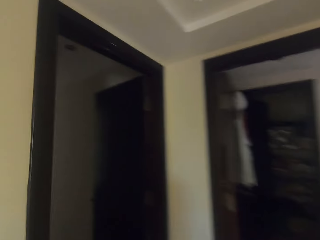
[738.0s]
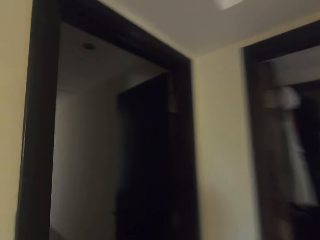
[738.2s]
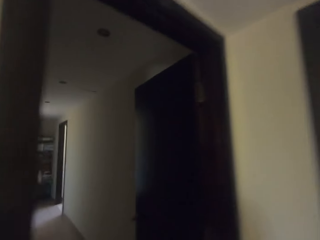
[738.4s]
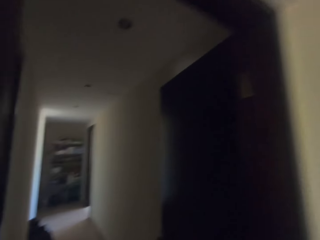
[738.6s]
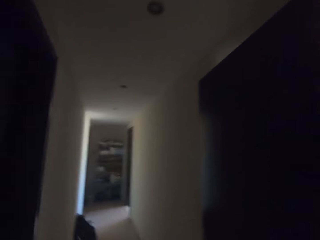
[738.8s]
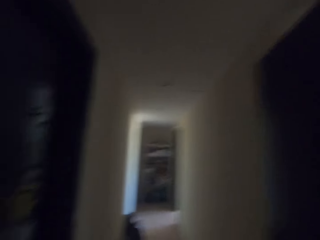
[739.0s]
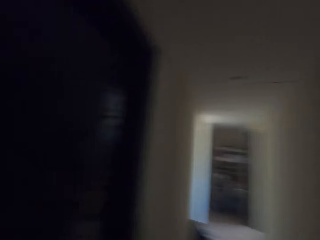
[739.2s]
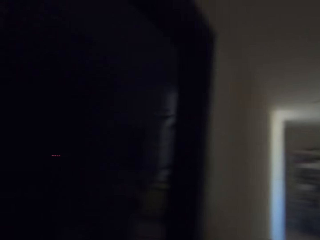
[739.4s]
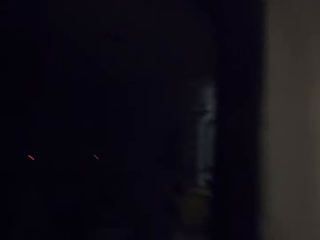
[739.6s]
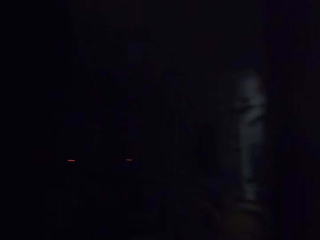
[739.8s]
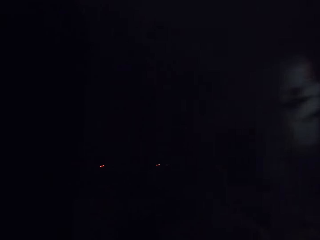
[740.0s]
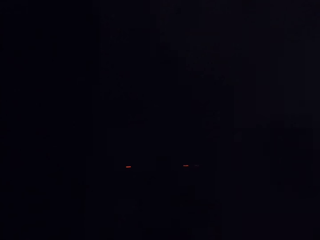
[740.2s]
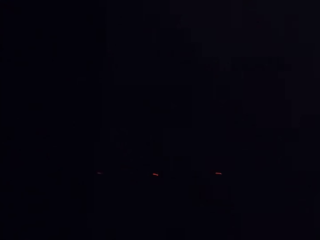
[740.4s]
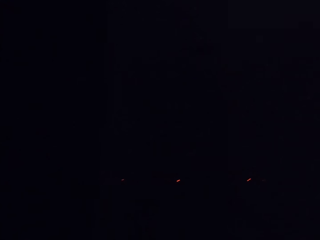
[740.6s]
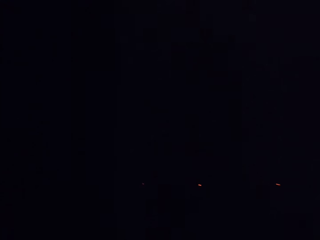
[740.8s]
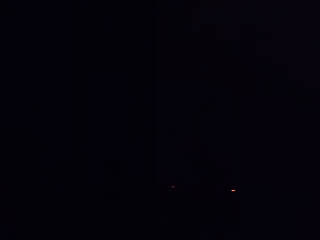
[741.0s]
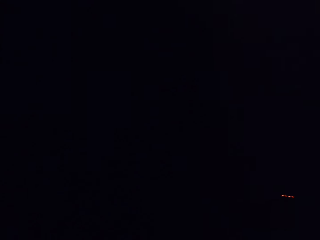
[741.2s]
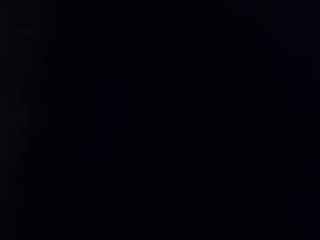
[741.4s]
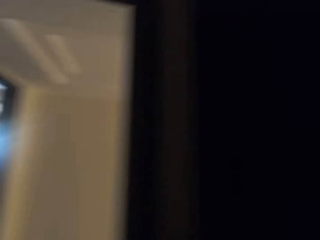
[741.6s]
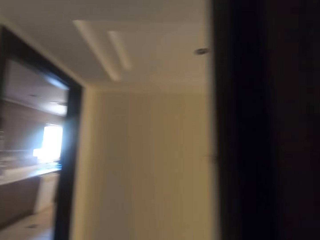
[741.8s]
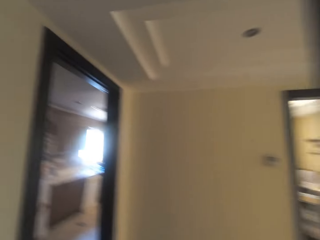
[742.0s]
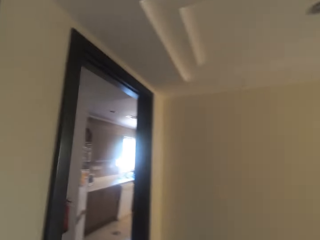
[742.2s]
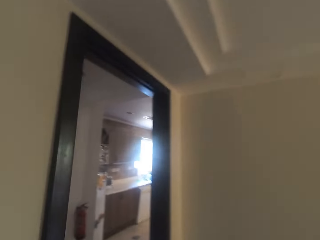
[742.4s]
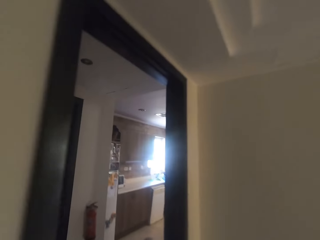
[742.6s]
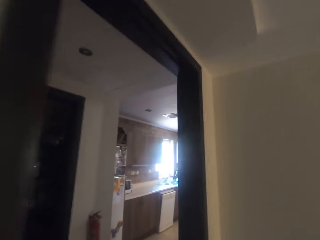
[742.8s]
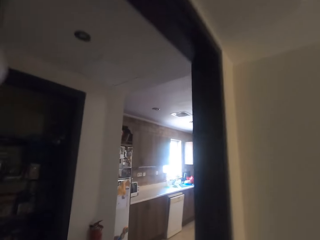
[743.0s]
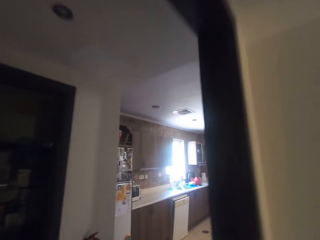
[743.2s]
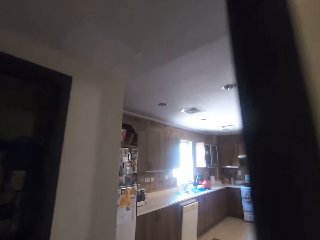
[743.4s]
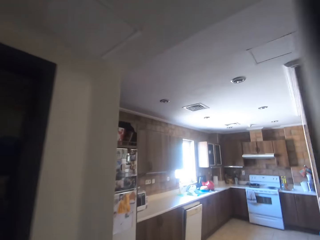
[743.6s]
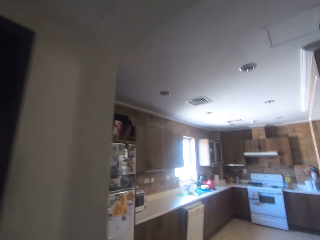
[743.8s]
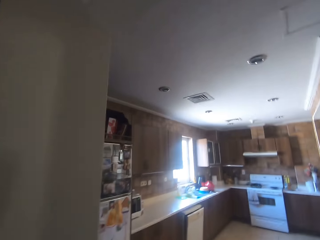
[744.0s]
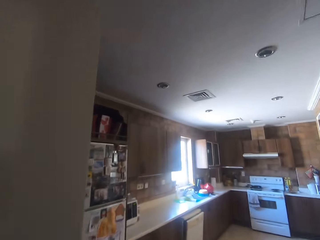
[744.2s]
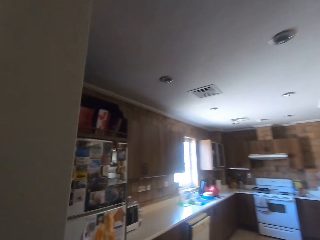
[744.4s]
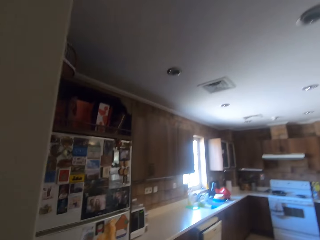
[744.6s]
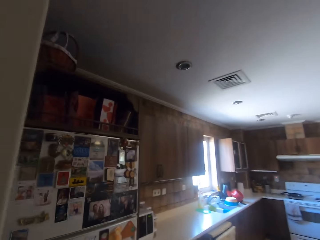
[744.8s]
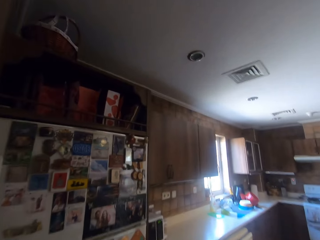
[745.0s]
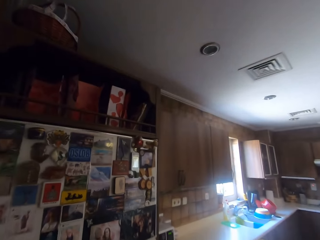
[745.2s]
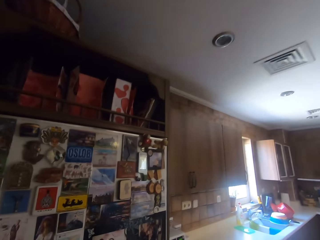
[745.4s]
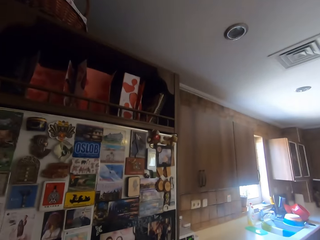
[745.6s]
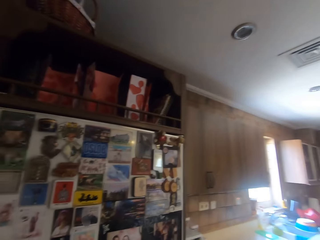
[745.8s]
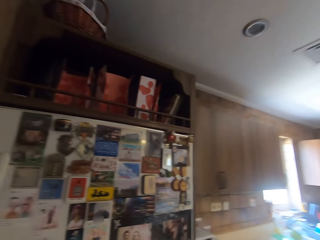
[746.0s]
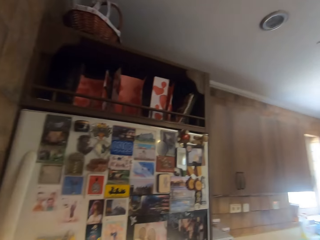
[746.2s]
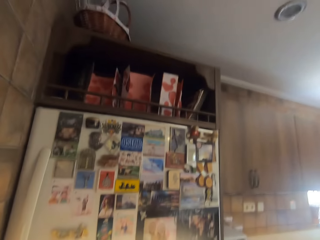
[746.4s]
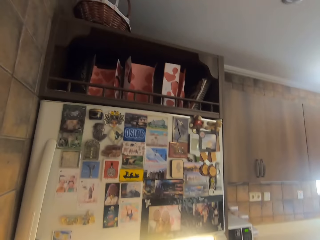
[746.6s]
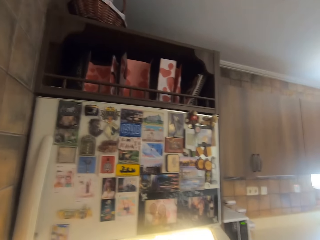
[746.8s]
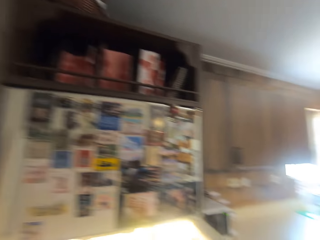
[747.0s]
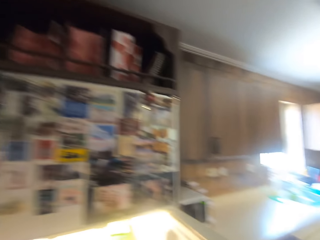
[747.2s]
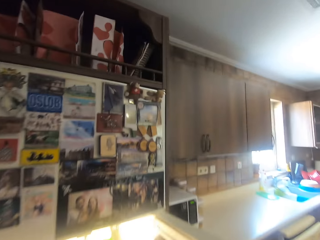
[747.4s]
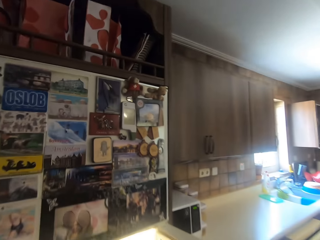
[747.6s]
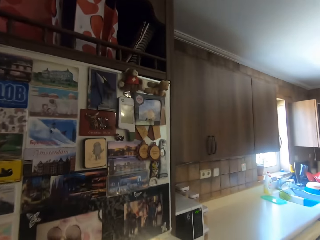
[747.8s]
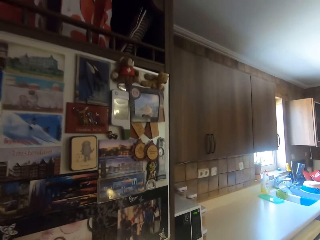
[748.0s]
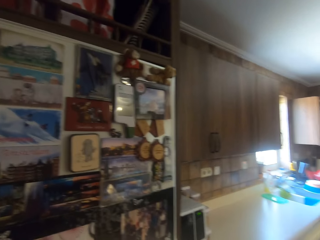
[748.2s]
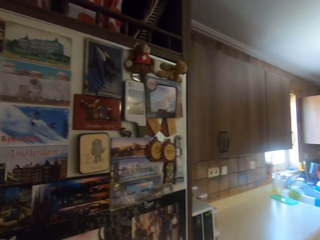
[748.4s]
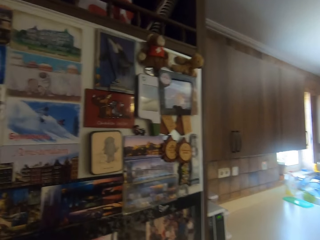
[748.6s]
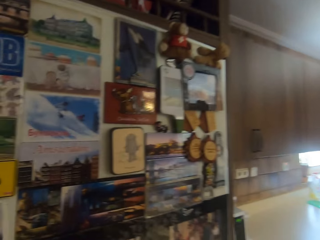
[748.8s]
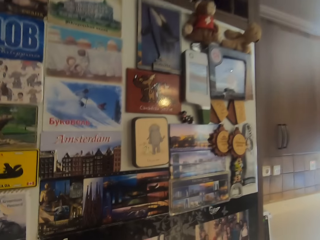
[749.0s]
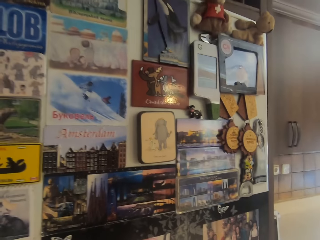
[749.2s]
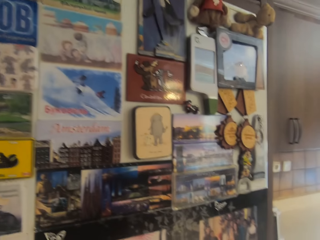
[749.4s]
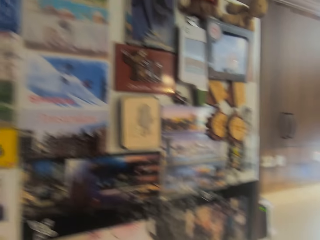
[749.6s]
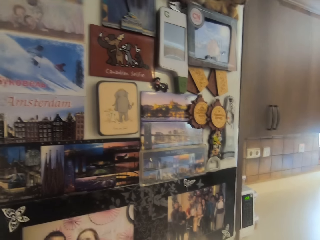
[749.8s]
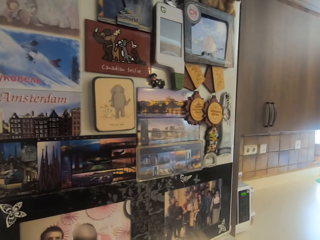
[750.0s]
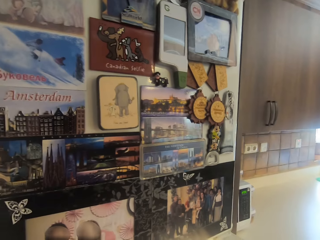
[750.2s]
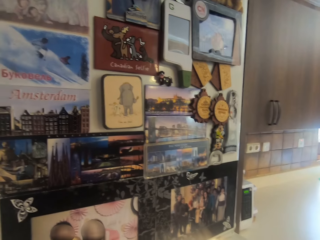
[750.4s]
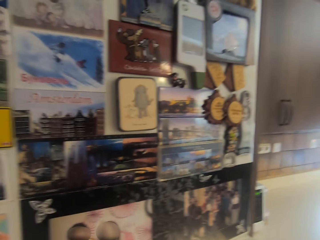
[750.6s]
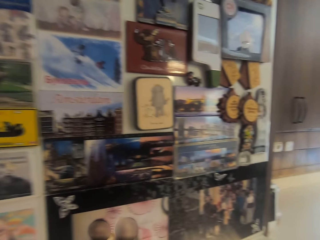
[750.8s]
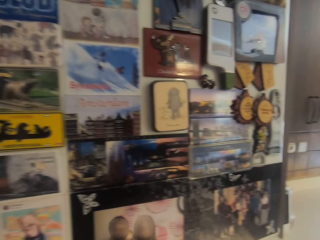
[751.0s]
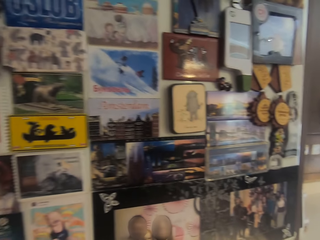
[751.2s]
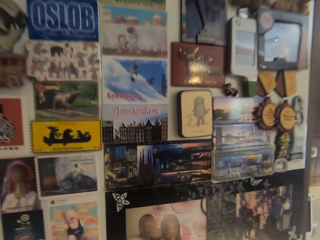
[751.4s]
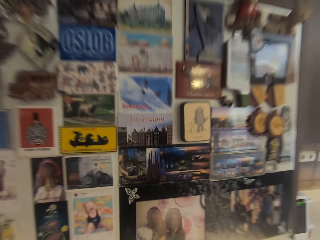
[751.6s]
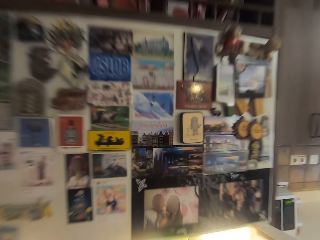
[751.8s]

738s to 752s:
The camera wearer walks in the house. They turn around. They walk in the house. They turn around. They walk in the house. They walk in the kitchen. They look around. They open the fridge. They look around. They do something.

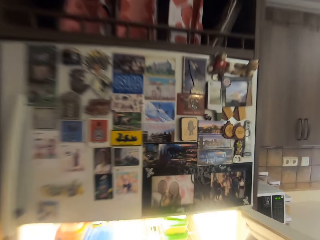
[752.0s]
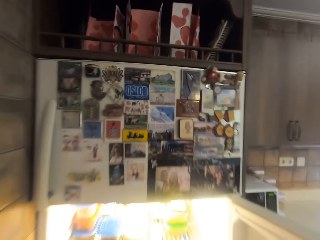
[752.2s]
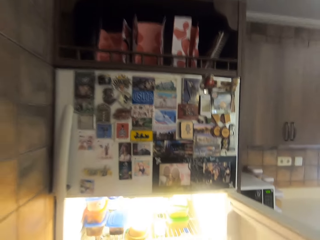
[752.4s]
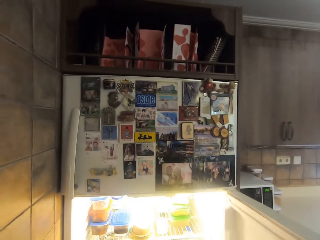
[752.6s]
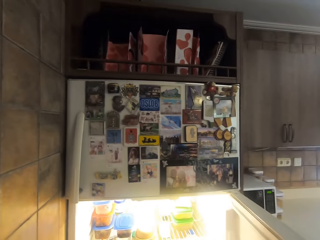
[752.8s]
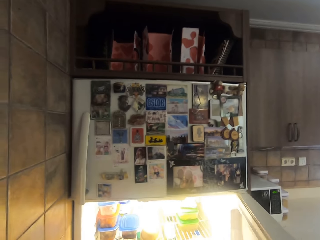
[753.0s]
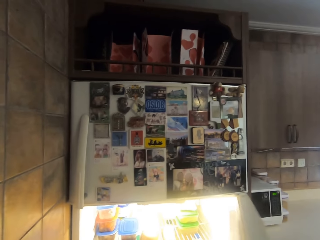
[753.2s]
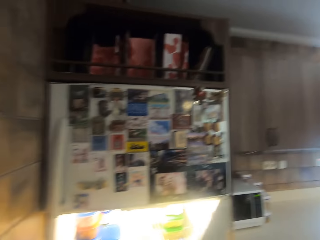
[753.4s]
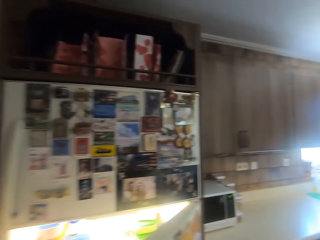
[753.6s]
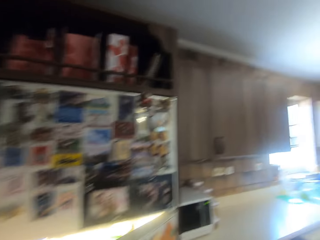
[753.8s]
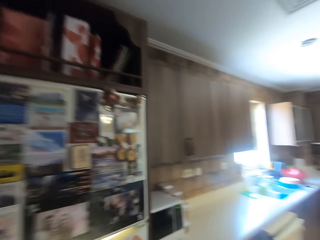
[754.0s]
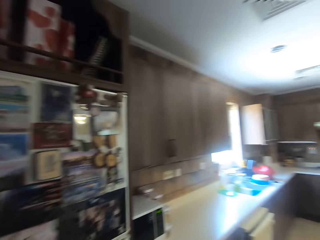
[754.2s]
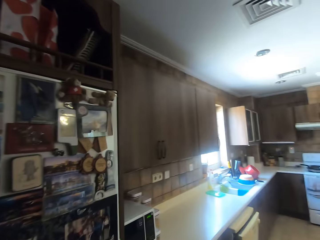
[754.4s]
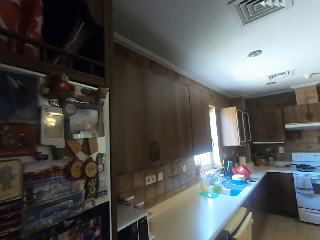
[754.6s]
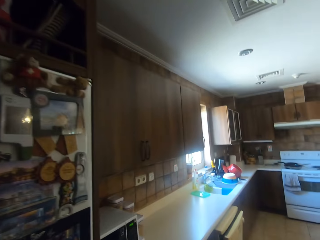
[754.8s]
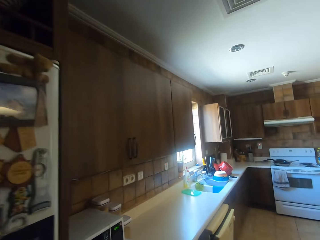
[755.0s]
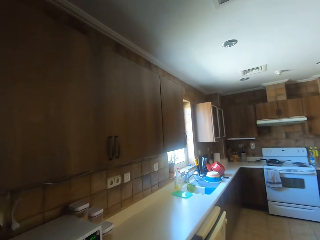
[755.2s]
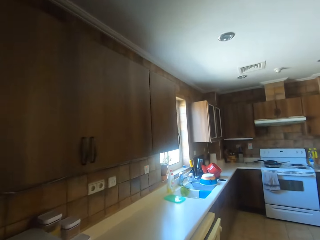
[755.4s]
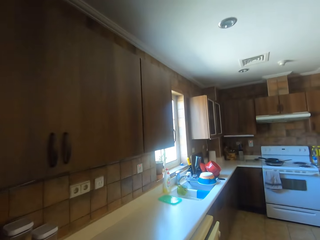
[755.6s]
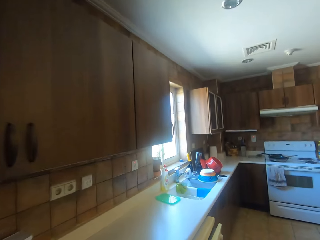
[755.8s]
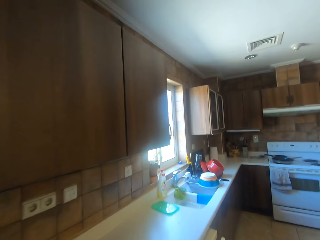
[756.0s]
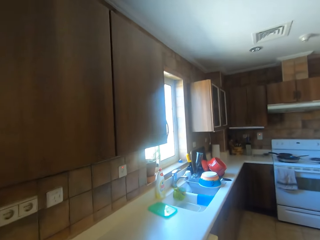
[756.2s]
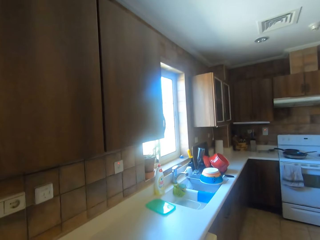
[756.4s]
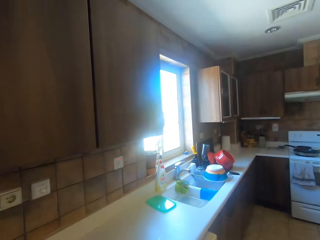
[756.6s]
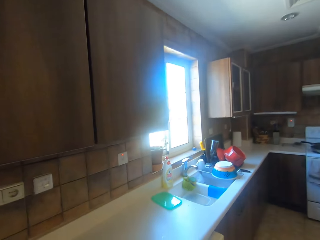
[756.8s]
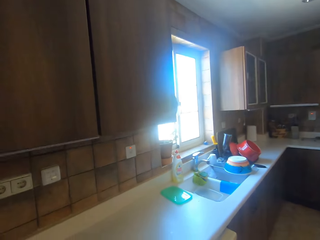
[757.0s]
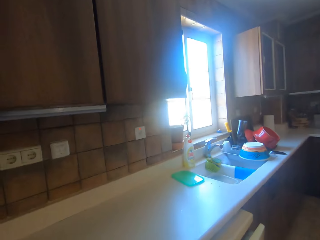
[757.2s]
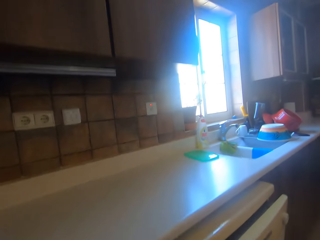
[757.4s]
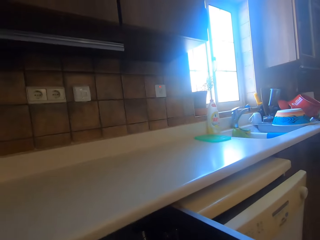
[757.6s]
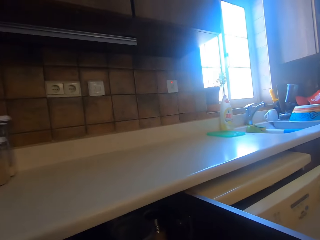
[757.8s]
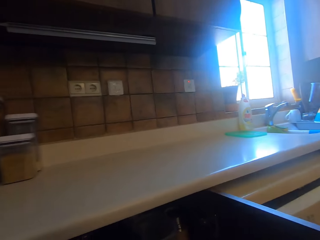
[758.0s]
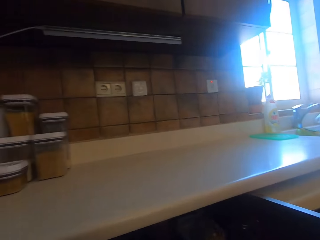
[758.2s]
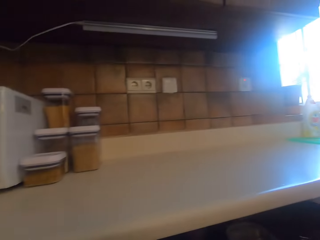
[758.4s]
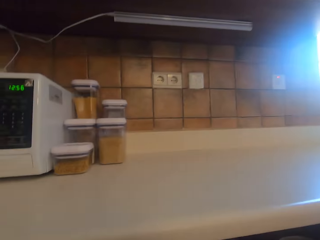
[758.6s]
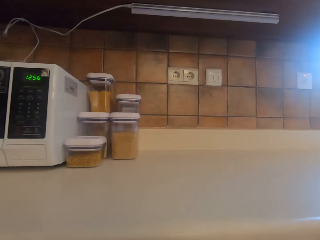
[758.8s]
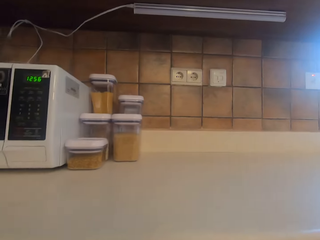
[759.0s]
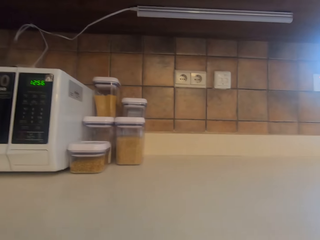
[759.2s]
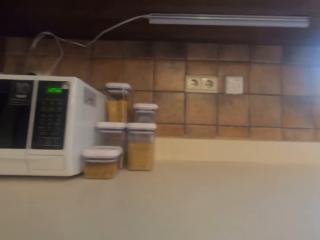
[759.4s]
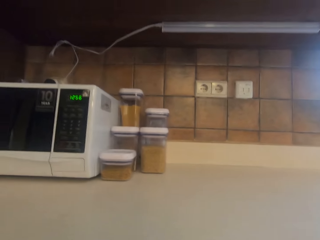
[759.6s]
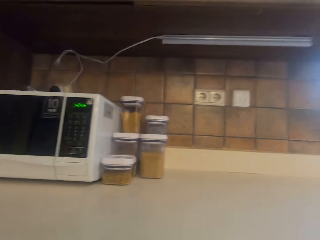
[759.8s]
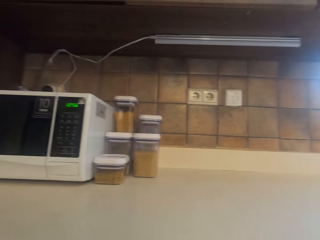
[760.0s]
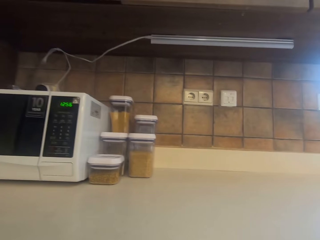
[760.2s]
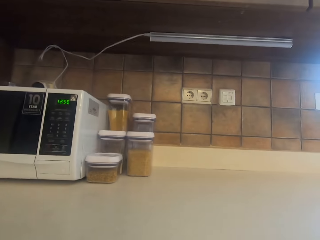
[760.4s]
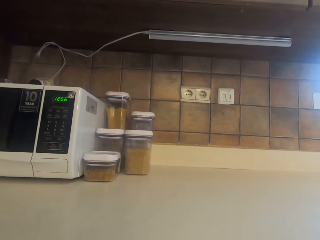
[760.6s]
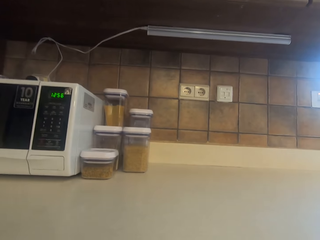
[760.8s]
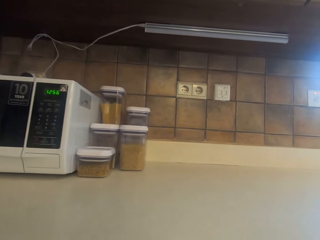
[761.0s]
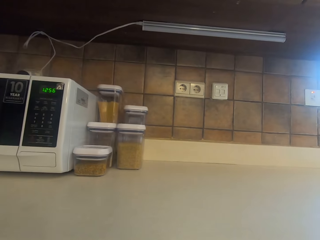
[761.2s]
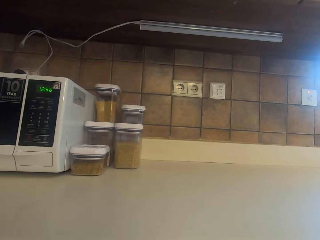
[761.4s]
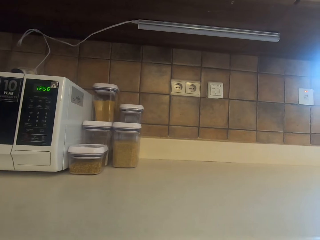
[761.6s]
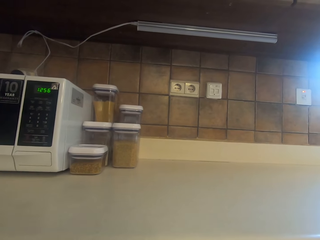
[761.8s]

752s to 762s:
The camera wearer closes the fridge. They turn around and walk in the kitchen. They open a cabinet. They do something. They look around.
